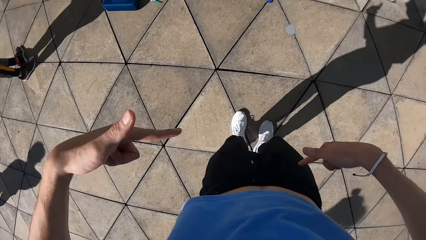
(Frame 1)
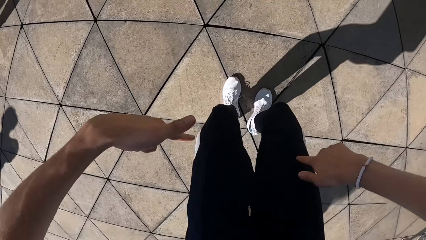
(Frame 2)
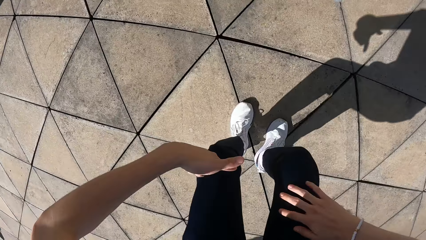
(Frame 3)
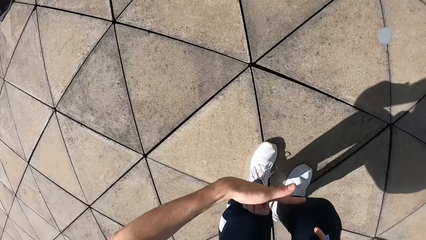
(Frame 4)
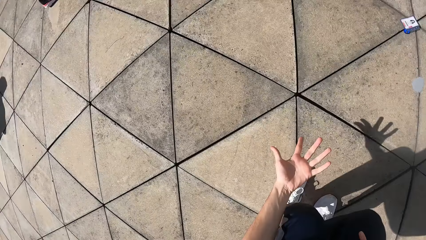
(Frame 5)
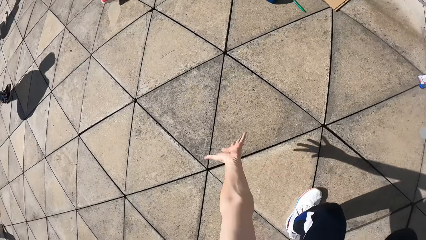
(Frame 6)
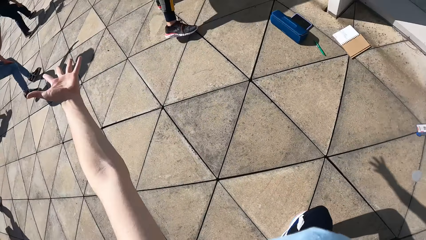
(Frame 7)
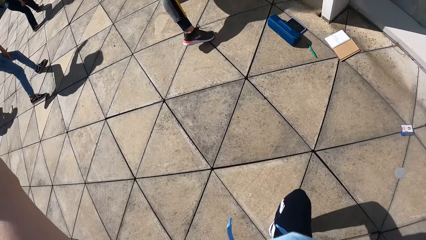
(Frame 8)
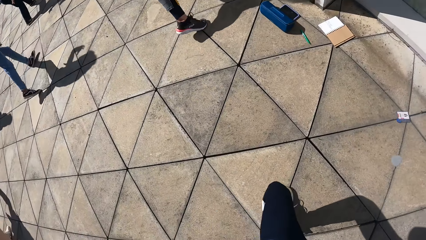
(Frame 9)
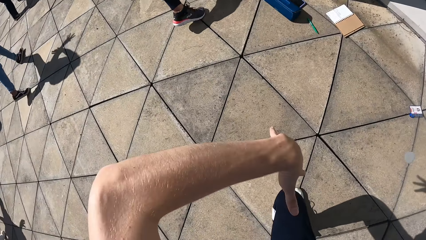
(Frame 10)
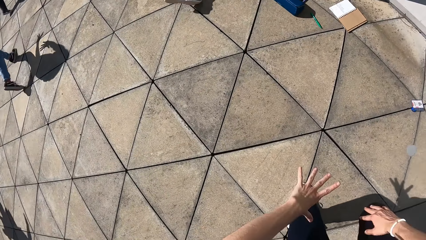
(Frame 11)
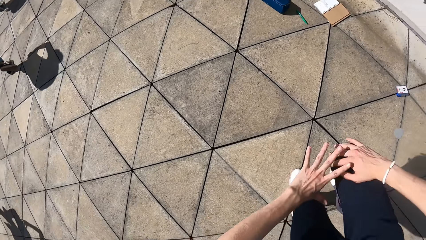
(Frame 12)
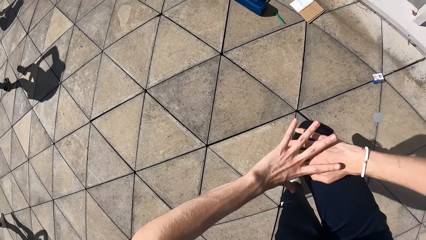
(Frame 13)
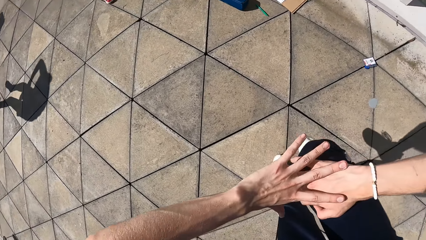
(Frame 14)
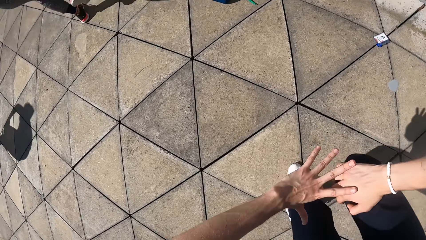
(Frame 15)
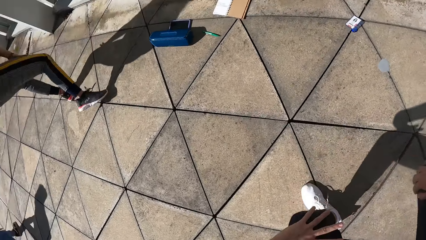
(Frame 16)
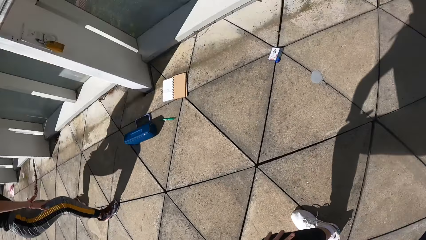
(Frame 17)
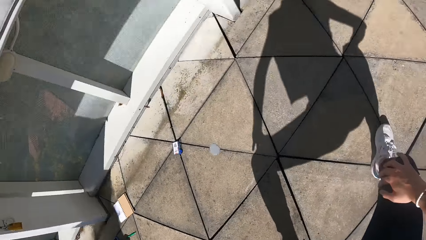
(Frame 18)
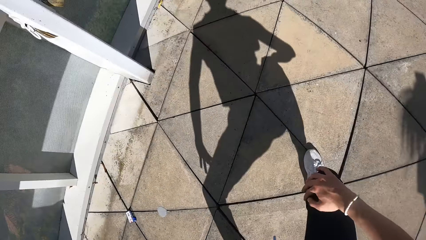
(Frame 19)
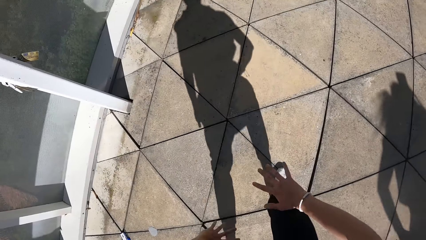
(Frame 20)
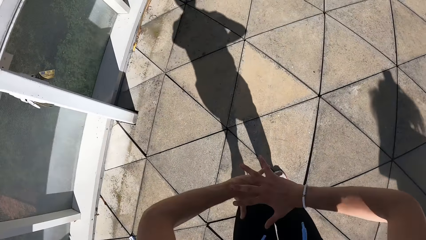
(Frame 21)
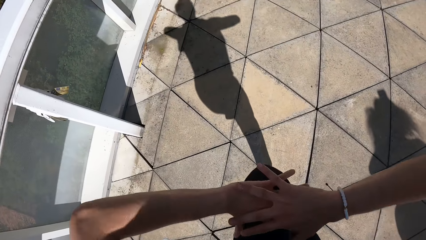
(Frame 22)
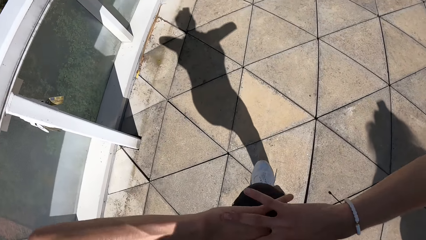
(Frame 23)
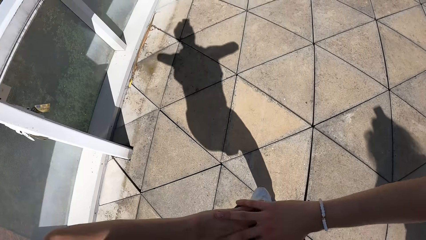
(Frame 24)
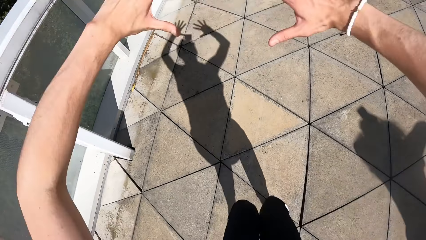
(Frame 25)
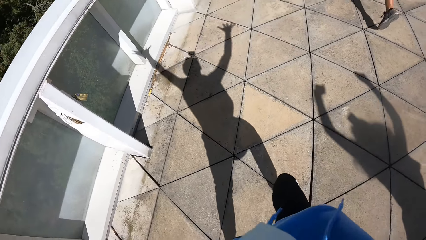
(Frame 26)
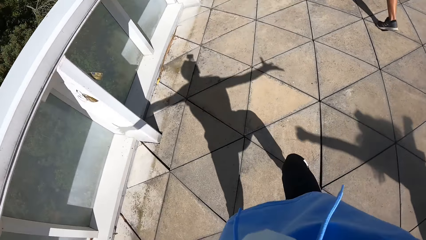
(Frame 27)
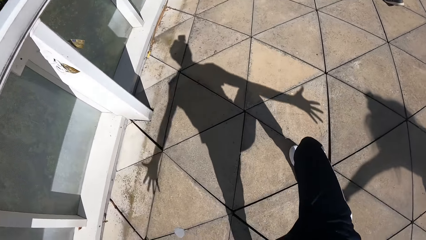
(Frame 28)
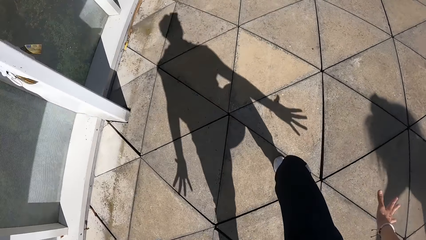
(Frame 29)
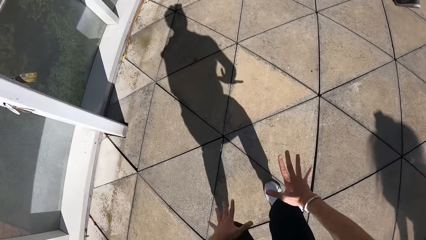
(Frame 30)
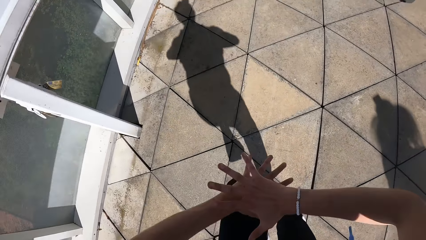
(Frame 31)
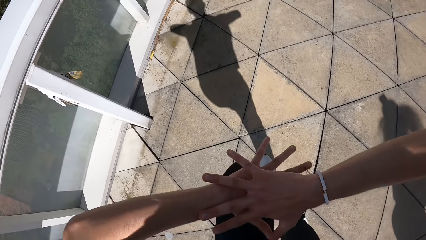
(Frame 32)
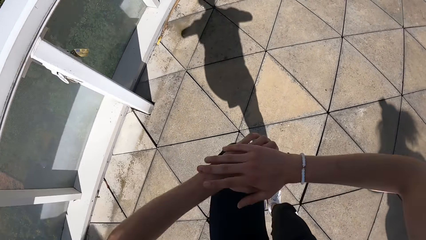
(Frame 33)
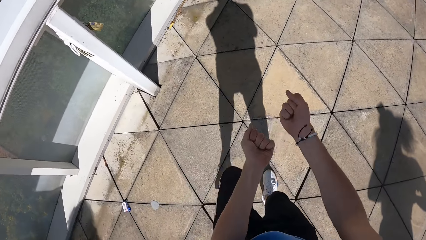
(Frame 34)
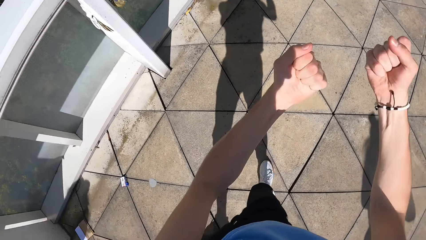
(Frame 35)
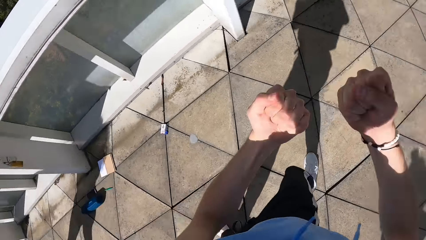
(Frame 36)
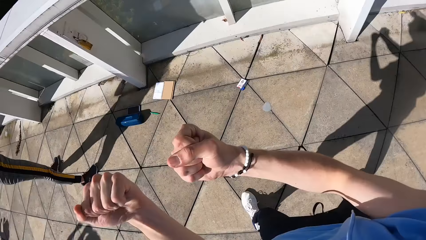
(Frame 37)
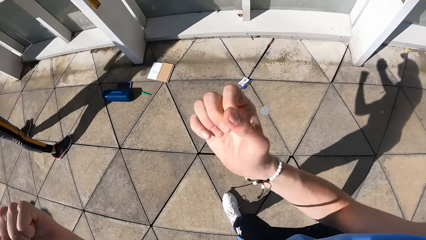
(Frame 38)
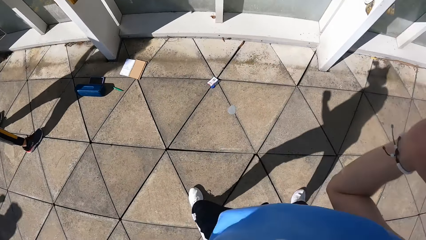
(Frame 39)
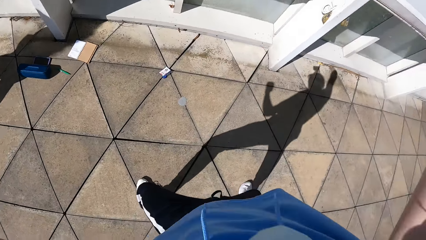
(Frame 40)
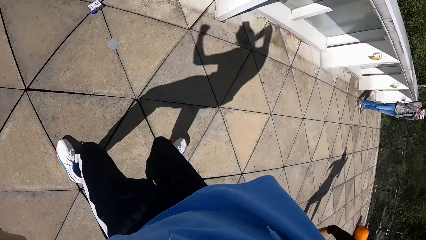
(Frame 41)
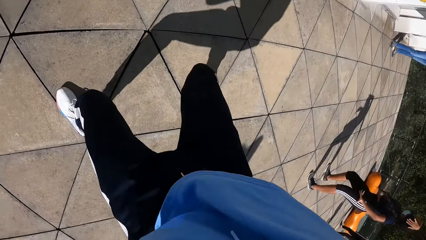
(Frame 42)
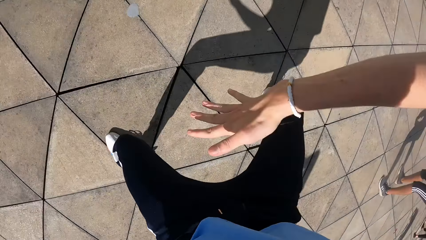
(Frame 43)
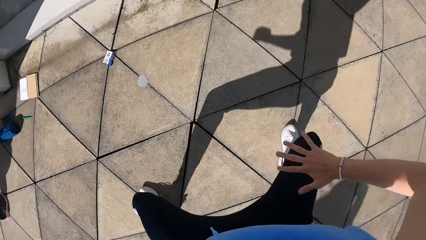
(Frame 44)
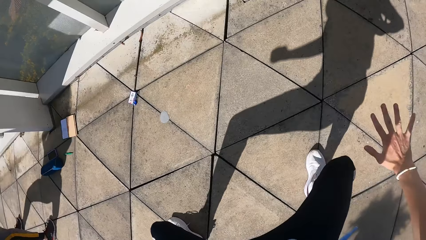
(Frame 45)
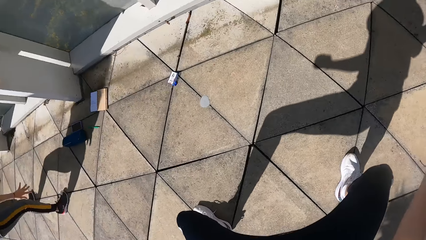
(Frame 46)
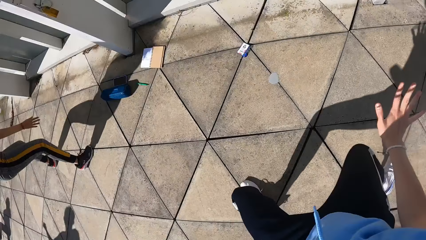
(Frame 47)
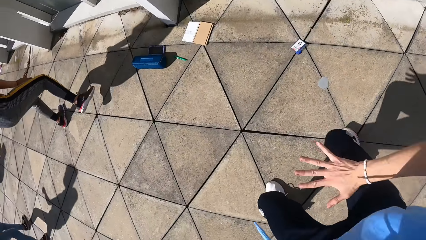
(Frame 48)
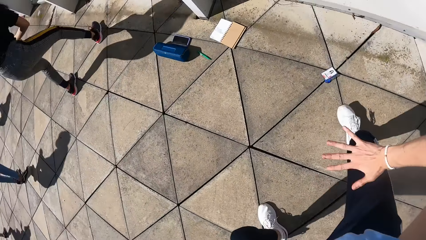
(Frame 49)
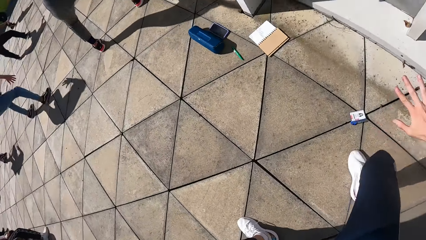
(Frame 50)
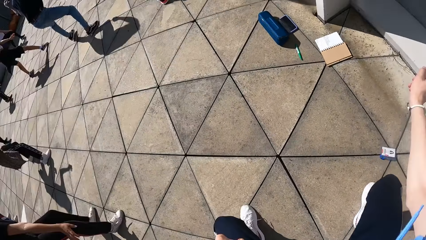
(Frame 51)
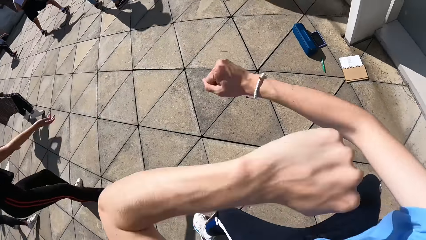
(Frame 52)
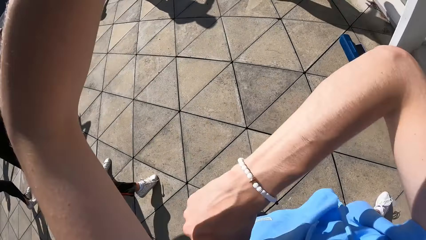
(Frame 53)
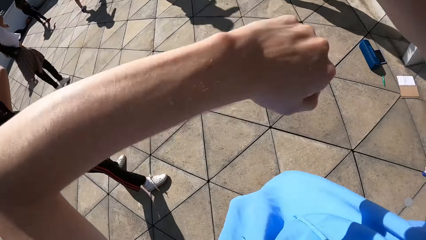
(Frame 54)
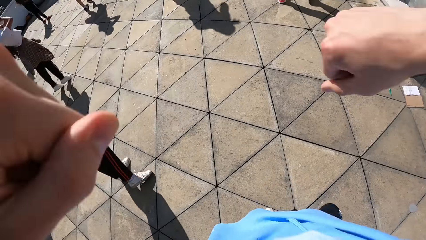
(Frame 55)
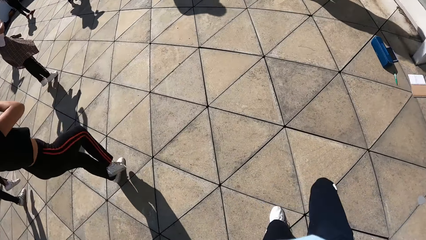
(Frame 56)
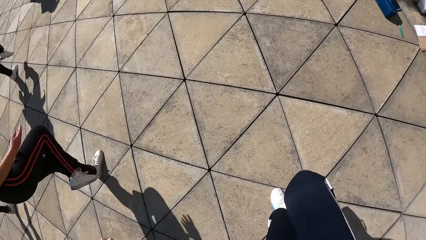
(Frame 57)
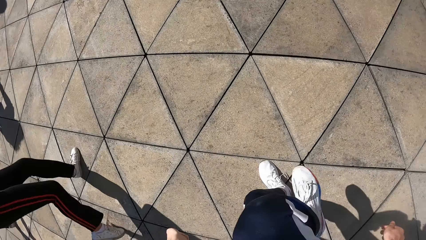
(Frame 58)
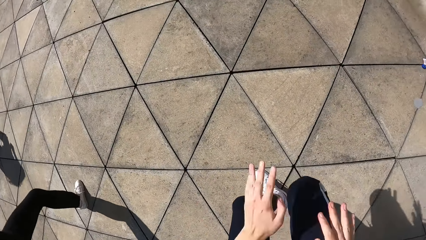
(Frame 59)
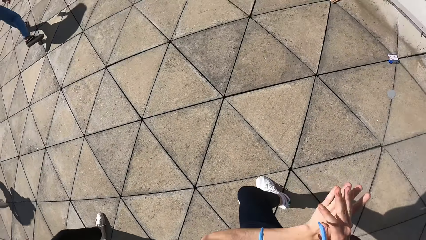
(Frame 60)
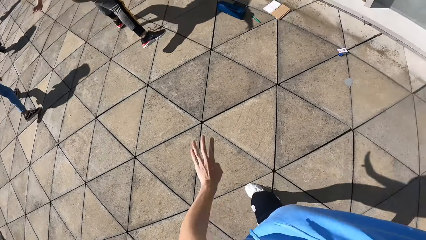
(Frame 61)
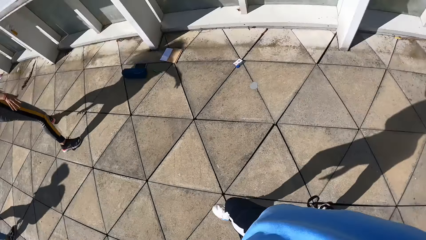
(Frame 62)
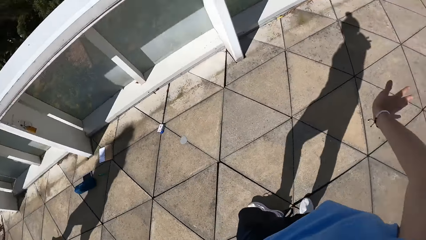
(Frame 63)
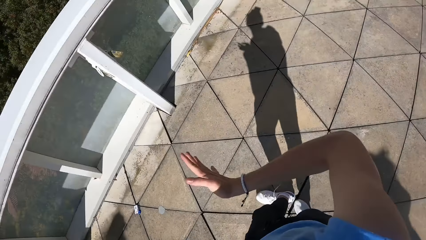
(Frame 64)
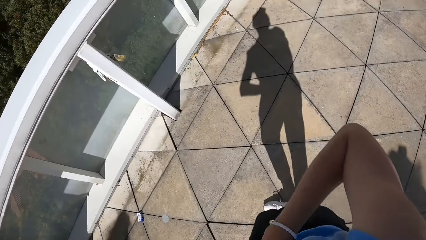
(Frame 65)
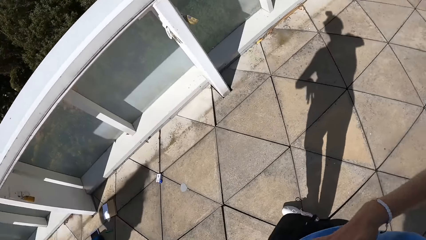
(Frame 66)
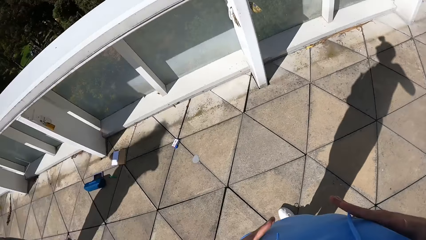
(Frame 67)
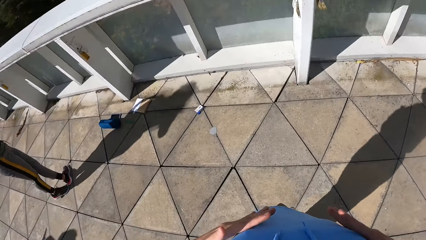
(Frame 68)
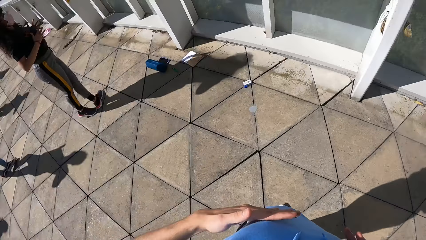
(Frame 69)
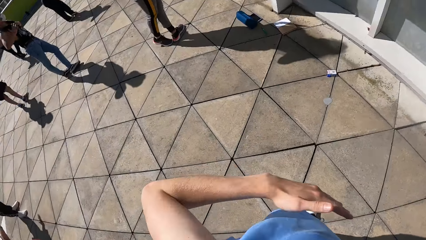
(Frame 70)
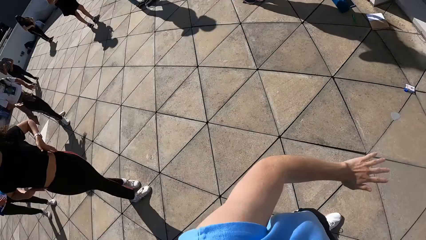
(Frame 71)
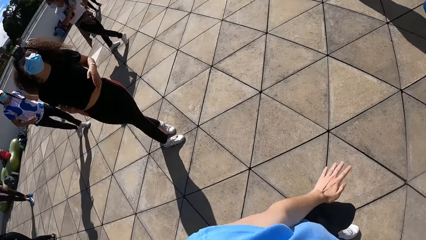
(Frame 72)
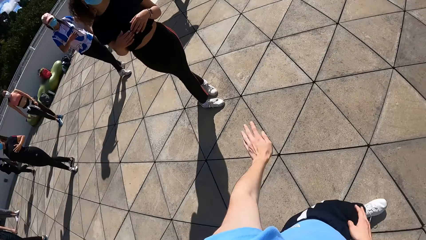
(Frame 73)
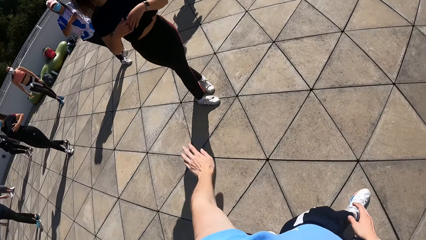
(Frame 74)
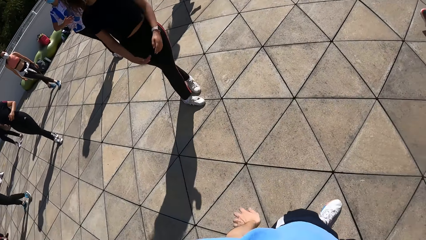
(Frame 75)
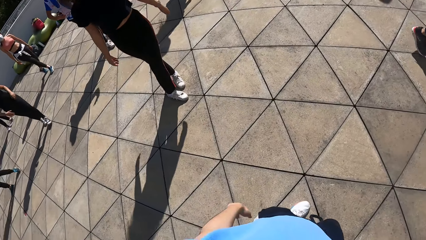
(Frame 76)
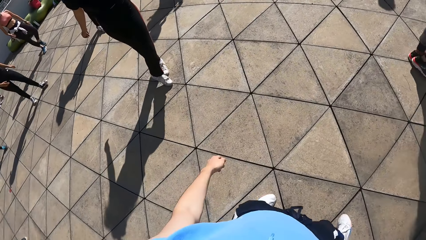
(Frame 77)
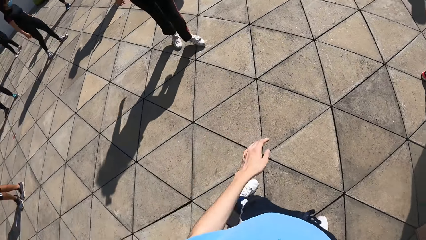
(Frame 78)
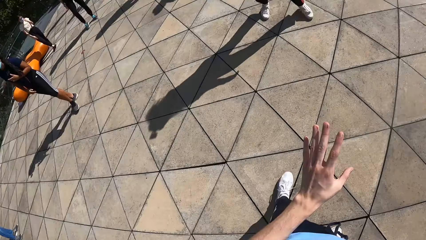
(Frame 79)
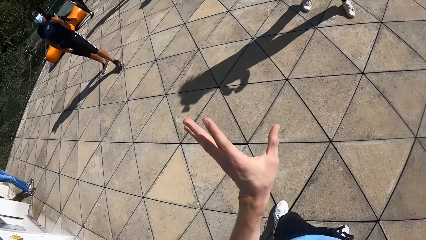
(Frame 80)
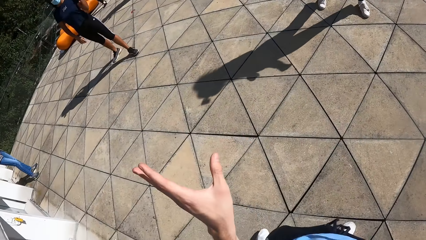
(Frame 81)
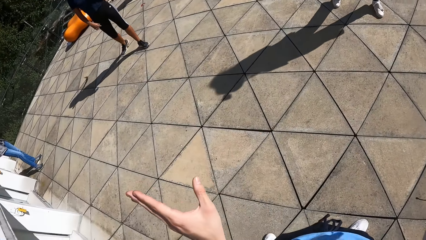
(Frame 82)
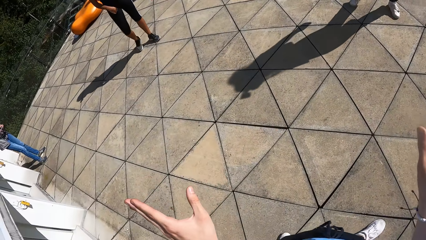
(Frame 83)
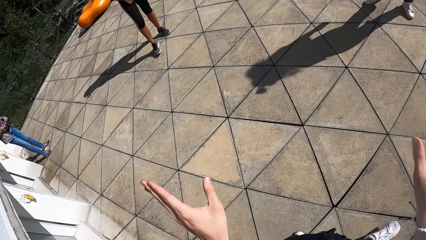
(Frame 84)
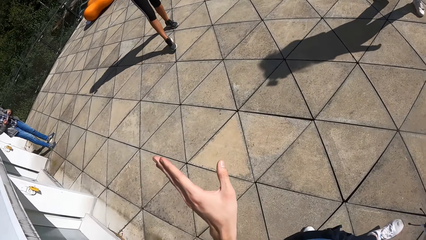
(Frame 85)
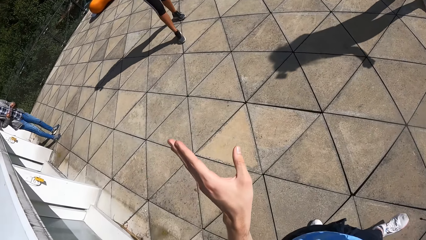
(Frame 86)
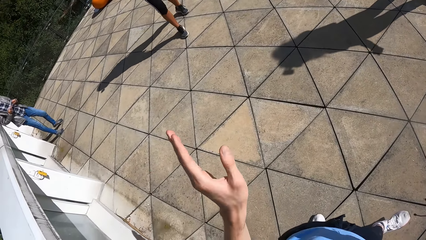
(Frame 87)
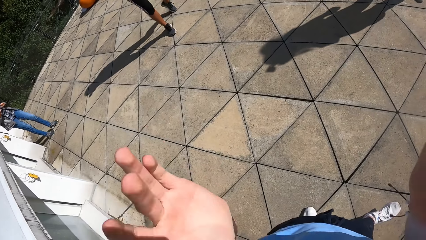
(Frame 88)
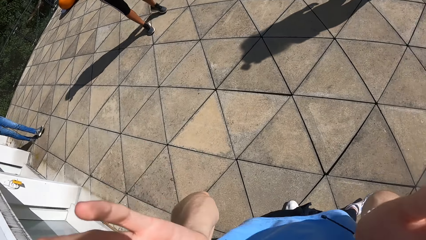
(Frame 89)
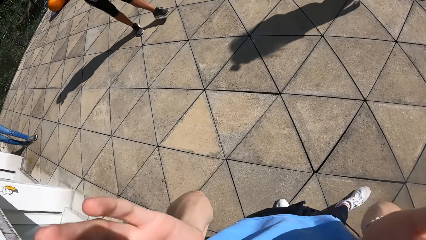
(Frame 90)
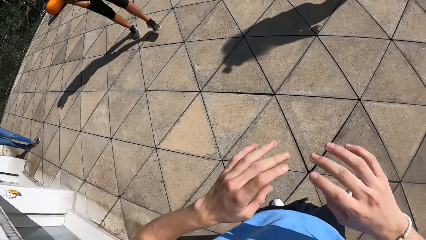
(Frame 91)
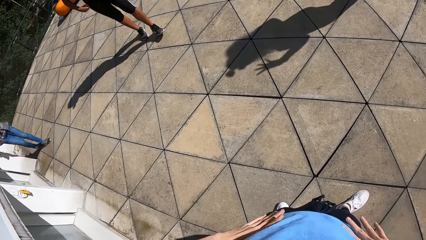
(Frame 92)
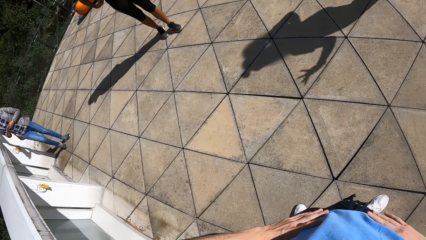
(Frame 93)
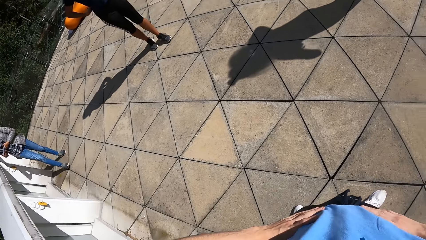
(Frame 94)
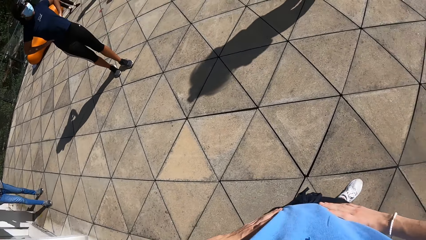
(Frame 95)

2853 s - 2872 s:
The camera wearer looks at the shoes. He points at the legs with the index fingers. He twists the left hand. He lifts the left hand. He looks at the left hand. He joins both hands. He disjoins the hands. He looks around. He holds the right leg knee. He joins both hands. He stretches the hands. He joins both hands. He lifts the left leg. He folds the fingers of both hands. He moves the hands. He looks around. He moves the hands. He looks at the right leg. He joins the hands. He moves the right hand. He looks around. He moves the left hand. He moves the left leg. He lifts the left hand. He moves the left hand. He looks at the left hand. He lifts the hands. He places both hands on his waist.
